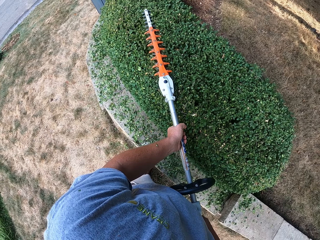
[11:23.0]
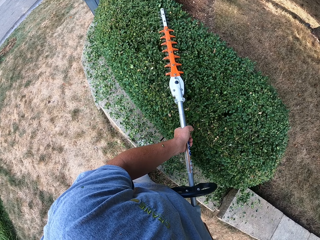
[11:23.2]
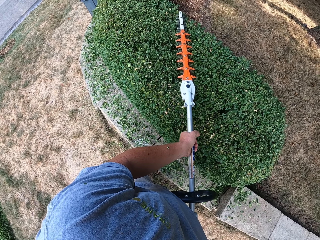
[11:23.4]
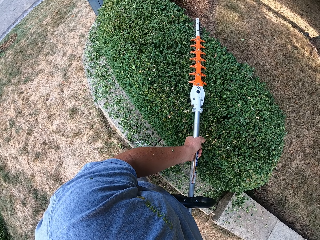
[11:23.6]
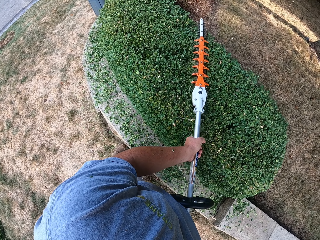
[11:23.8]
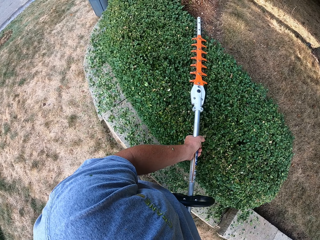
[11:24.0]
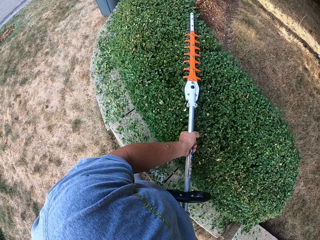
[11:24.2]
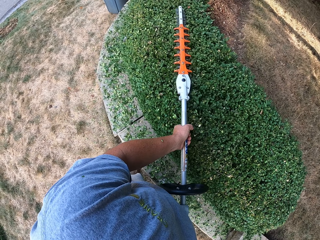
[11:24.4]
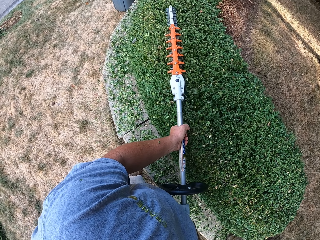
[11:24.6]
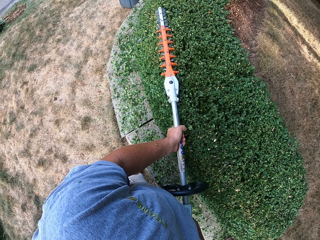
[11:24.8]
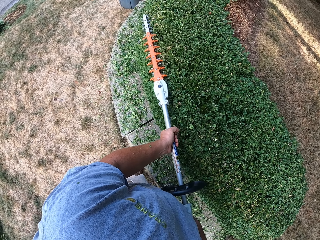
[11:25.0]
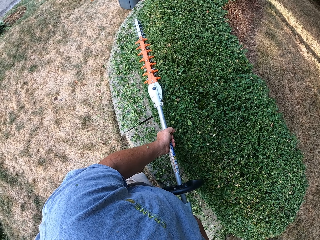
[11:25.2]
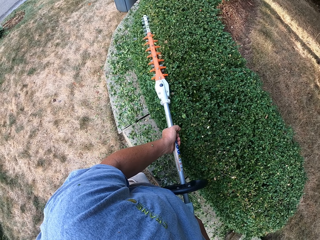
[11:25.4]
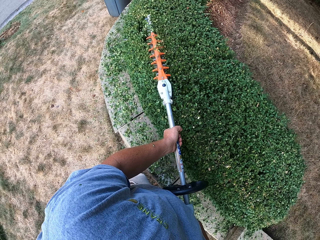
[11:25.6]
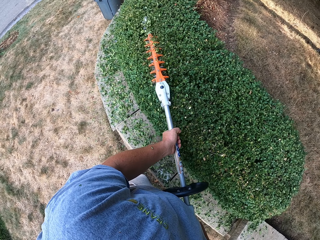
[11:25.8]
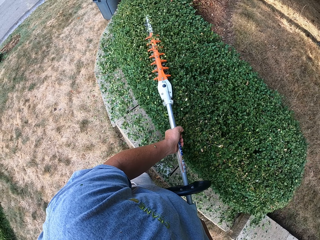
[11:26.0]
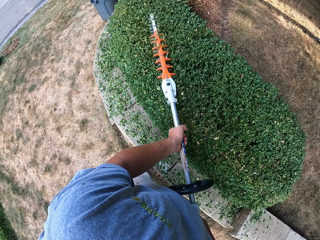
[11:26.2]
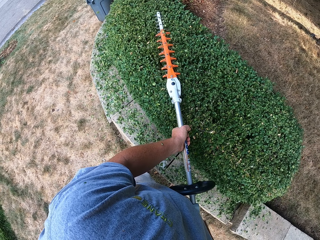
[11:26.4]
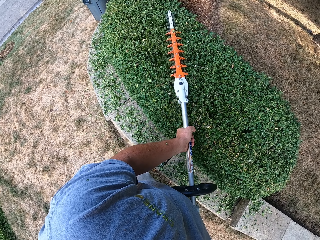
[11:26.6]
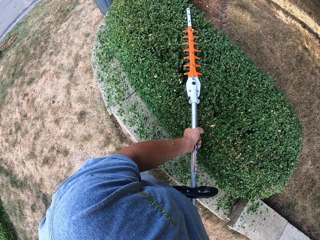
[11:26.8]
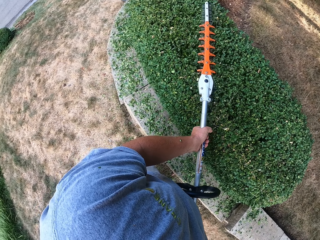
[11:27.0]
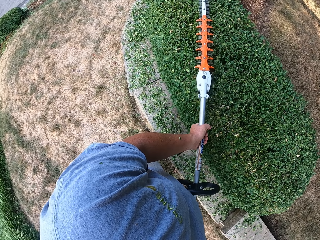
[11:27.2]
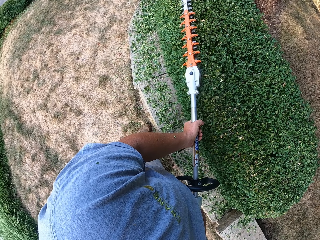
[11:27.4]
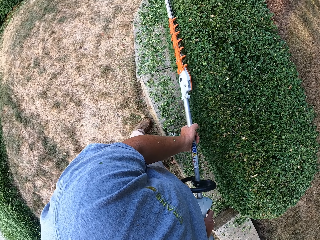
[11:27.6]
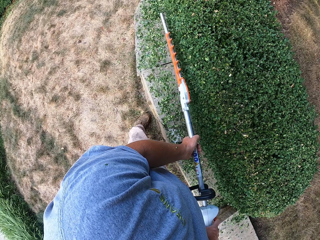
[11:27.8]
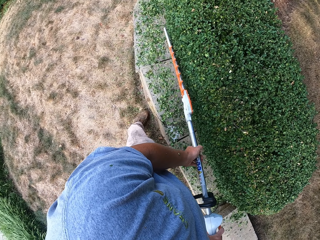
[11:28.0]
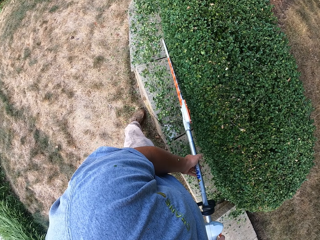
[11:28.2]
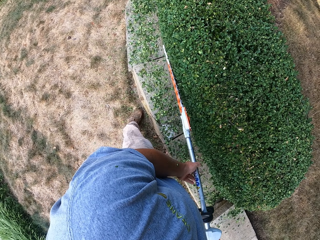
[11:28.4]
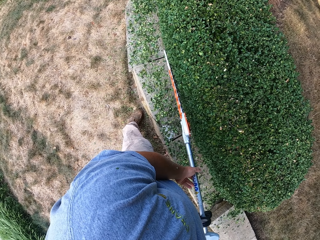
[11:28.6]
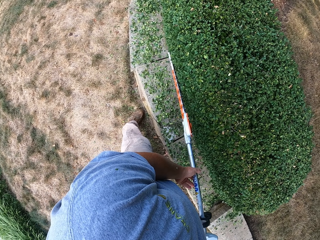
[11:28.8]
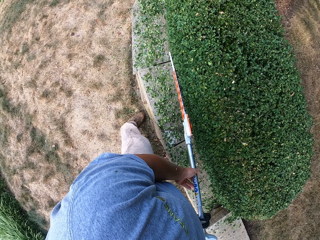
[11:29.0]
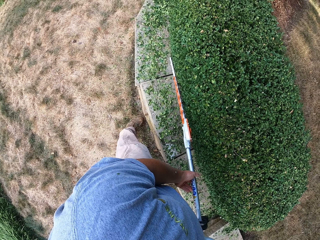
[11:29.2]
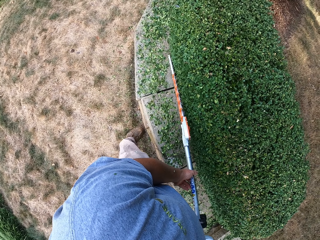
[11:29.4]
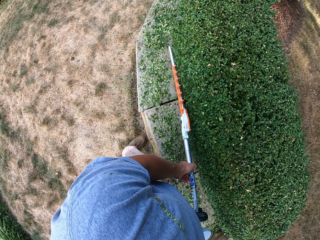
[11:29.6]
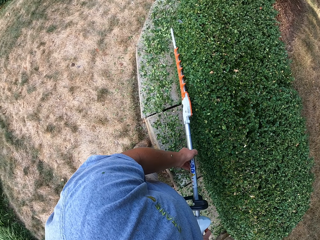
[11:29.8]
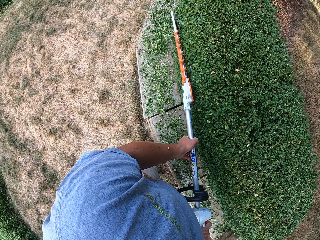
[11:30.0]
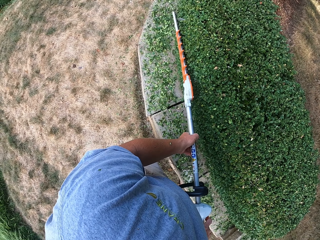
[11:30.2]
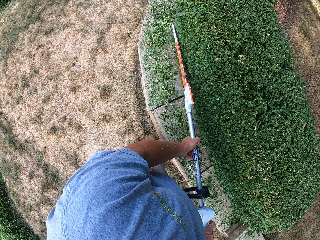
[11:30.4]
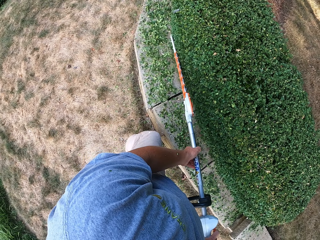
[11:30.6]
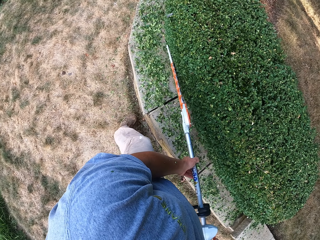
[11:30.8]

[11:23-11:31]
The camera wearer moves a step. They use the hedge trimmer to shape the plant.

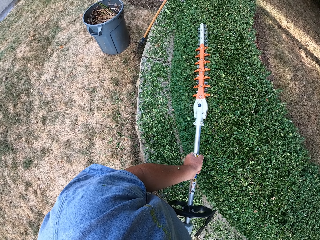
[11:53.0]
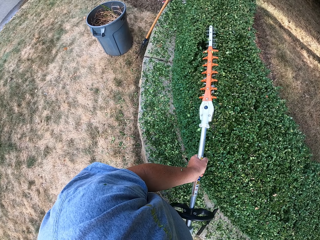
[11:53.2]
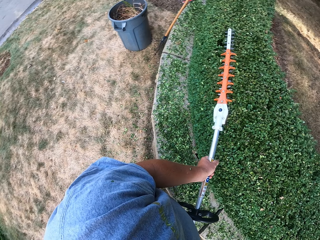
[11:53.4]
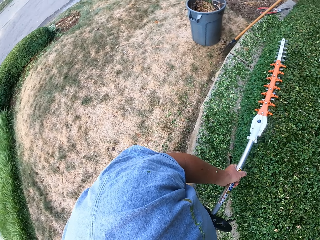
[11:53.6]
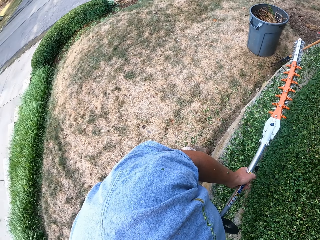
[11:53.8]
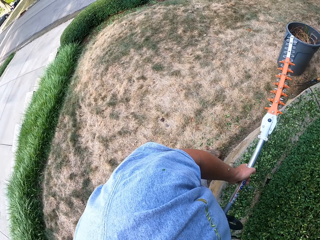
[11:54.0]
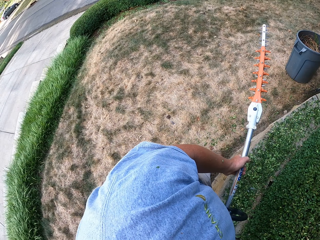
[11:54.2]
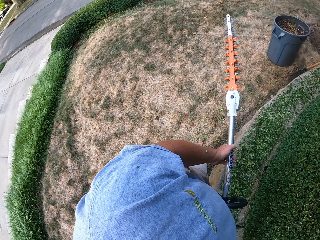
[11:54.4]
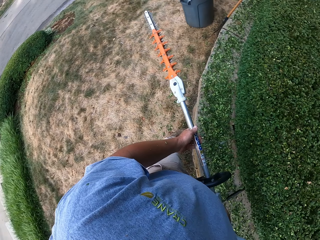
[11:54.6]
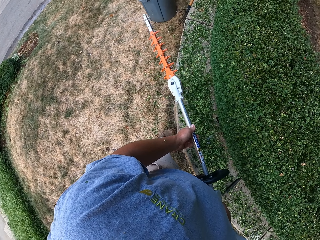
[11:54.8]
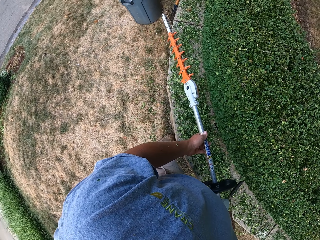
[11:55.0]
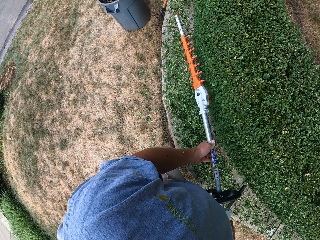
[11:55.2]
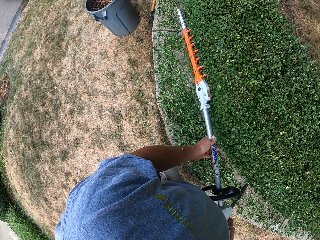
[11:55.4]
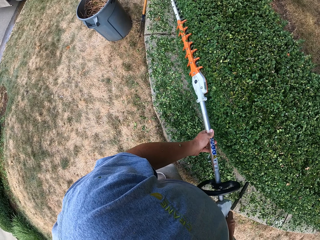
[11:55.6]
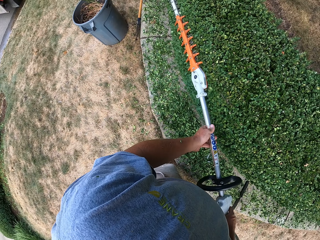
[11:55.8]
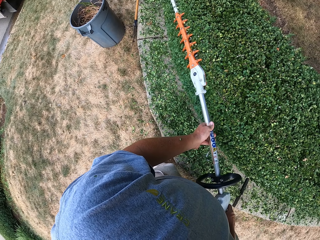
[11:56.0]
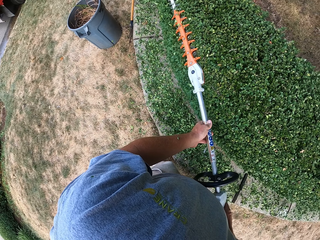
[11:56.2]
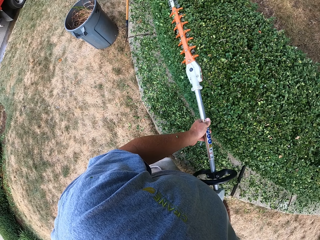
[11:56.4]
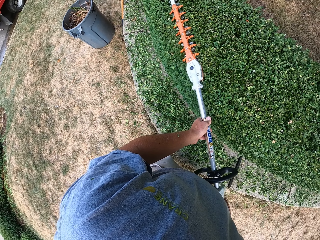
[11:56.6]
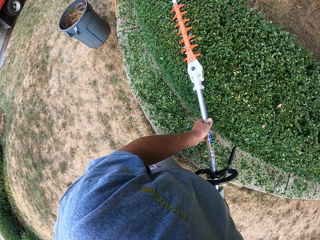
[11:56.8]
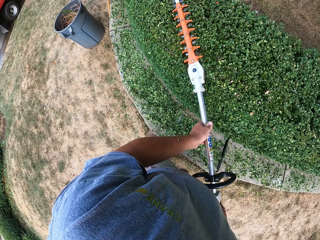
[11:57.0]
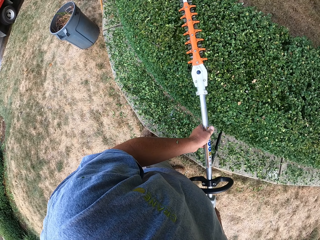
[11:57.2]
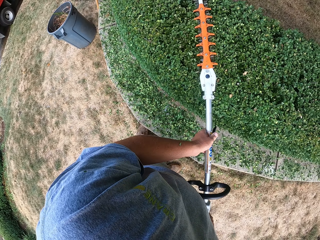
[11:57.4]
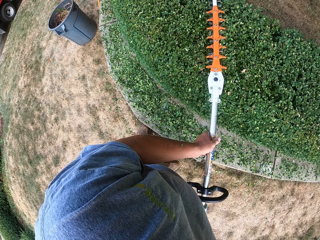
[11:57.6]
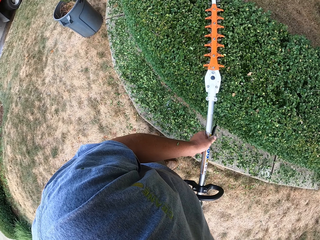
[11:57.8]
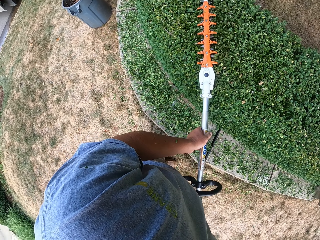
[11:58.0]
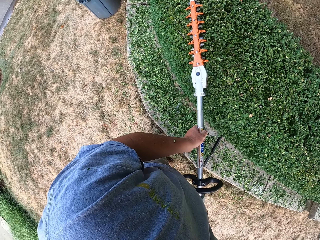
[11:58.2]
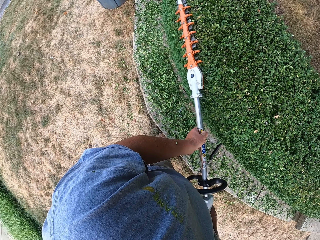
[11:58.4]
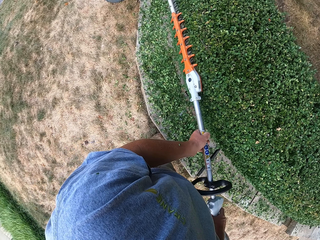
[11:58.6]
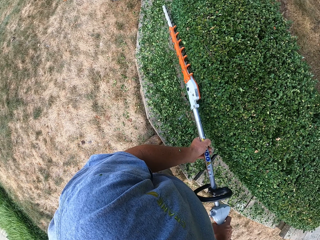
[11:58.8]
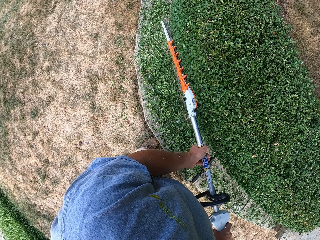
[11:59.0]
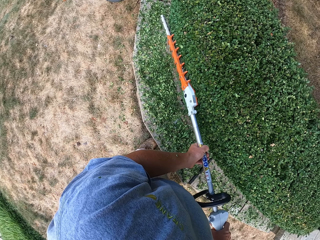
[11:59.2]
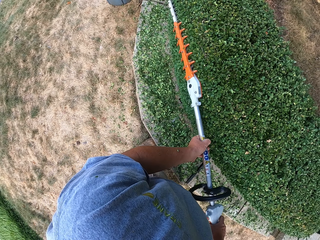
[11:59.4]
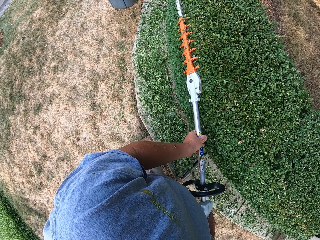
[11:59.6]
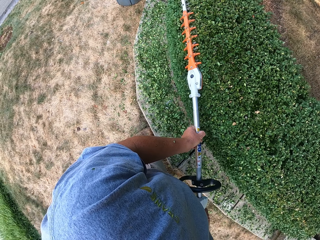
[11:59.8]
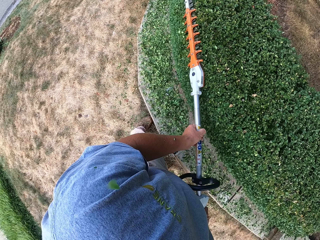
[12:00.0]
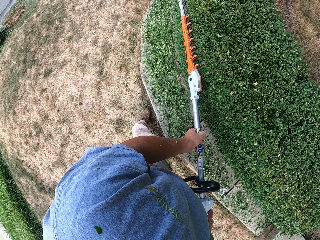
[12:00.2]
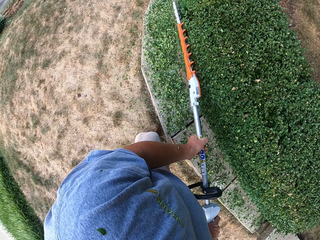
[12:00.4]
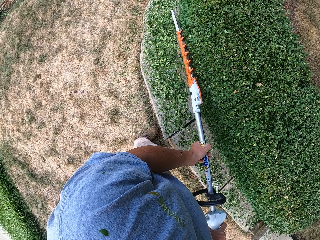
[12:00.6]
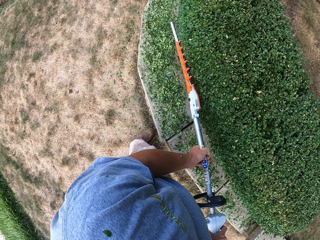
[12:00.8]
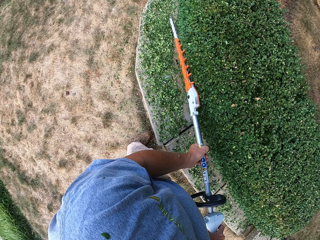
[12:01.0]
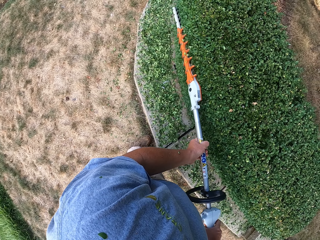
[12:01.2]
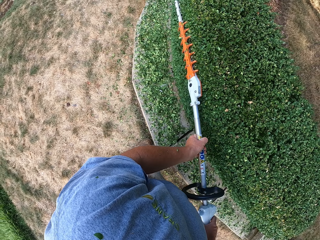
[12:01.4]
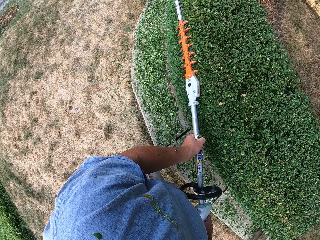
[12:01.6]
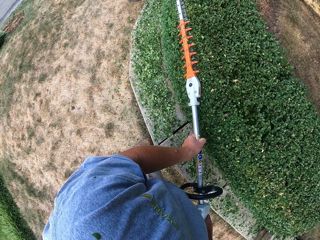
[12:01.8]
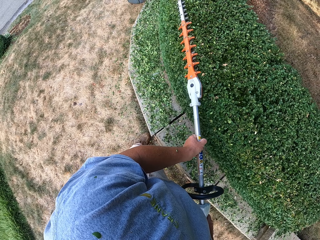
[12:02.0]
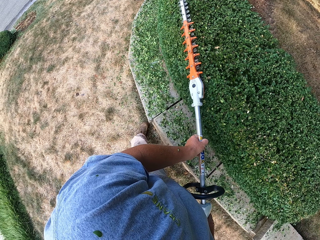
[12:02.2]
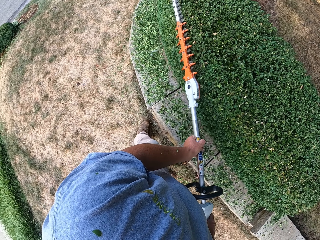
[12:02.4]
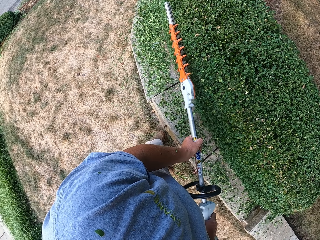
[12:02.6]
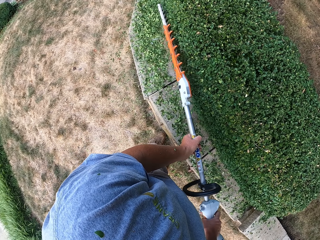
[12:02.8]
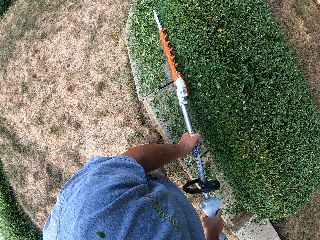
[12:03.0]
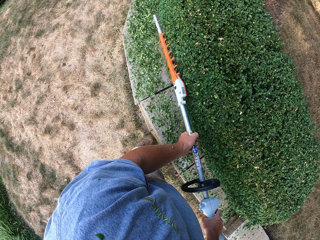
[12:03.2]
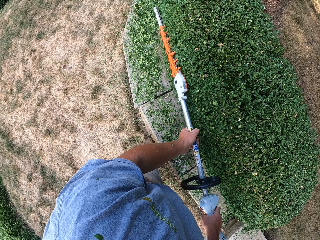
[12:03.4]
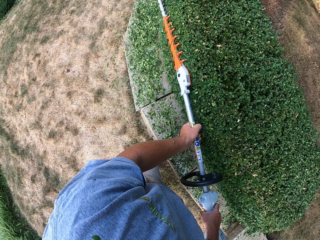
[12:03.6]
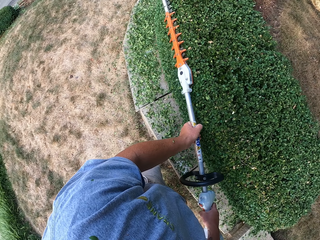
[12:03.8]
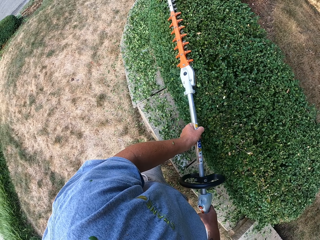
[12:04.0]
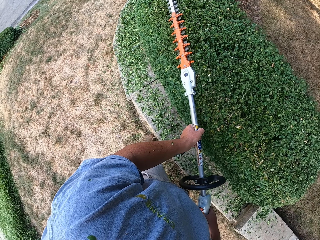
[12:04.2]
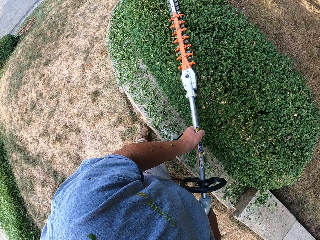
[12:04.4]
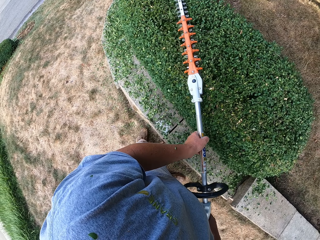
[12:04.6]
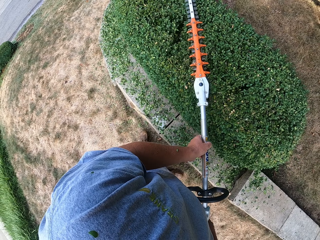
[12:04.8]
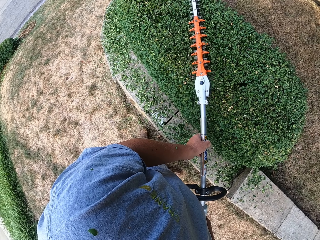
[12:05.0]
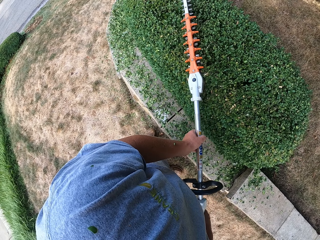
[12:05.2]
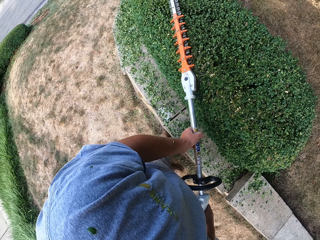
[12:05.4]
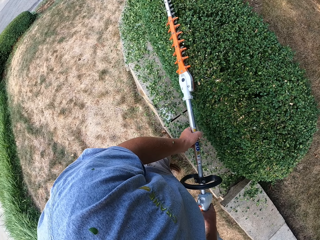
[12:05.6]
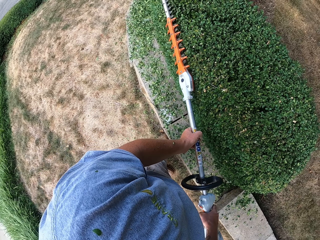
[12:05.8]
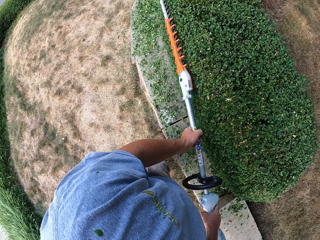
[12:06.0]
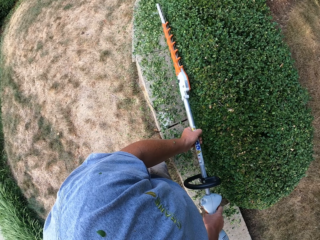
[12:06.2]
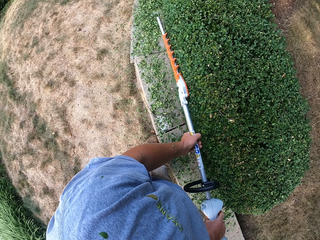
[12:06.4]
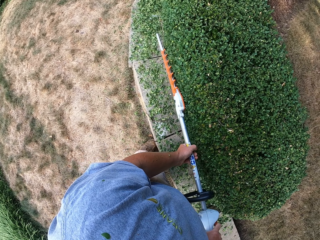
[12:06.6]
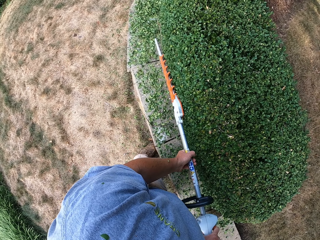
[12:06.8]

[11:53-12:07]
The camera wearer holds the grass trimmer. They trim the flower bed. They move a step.
